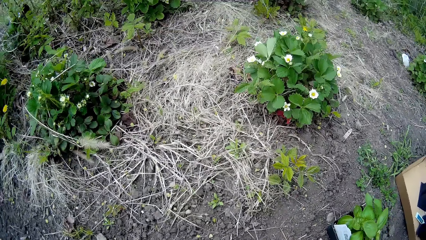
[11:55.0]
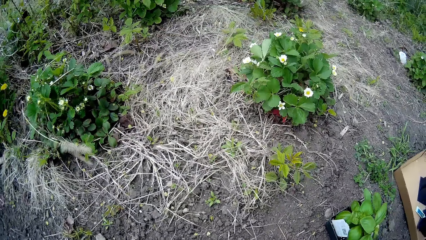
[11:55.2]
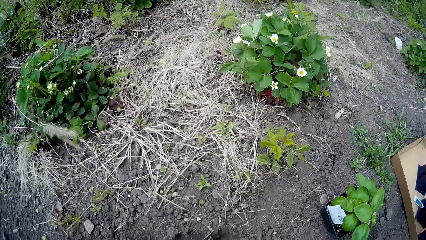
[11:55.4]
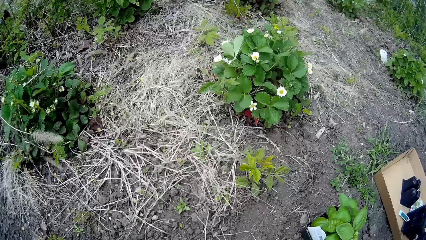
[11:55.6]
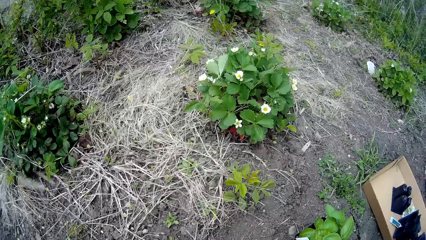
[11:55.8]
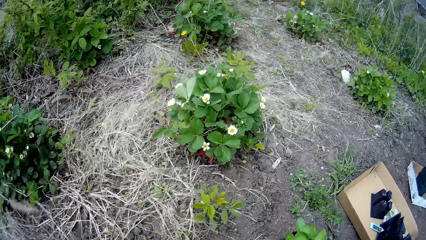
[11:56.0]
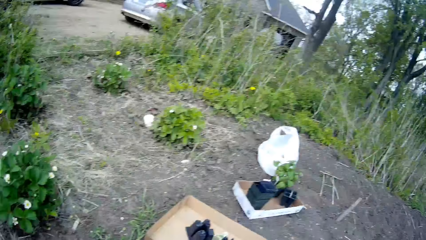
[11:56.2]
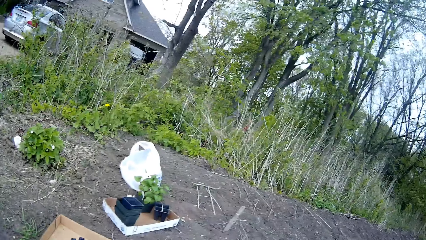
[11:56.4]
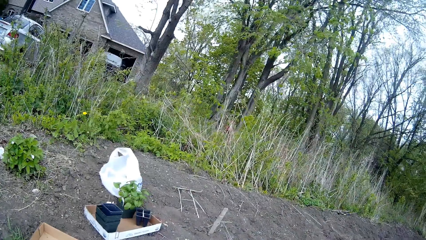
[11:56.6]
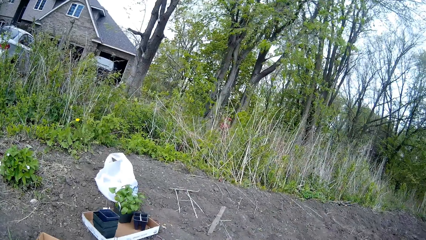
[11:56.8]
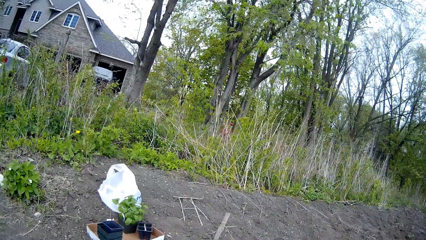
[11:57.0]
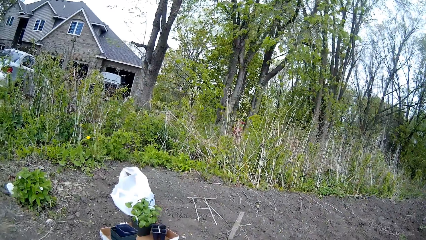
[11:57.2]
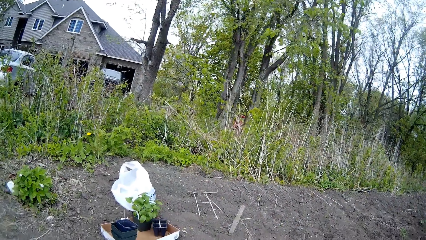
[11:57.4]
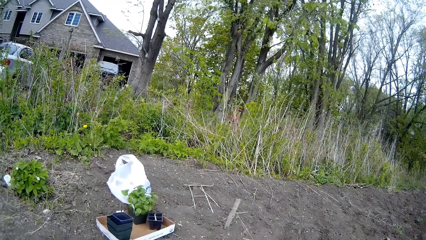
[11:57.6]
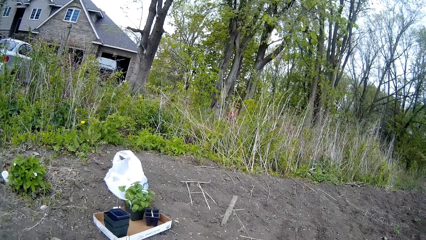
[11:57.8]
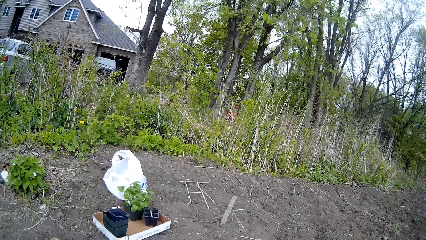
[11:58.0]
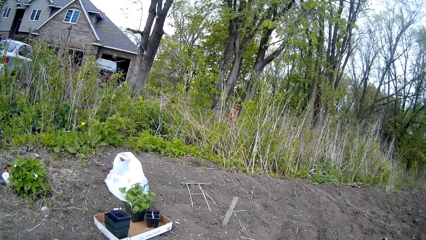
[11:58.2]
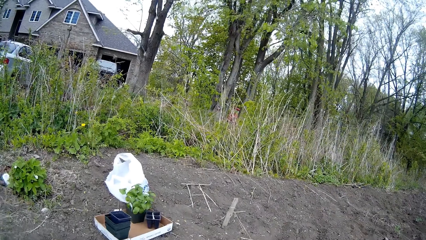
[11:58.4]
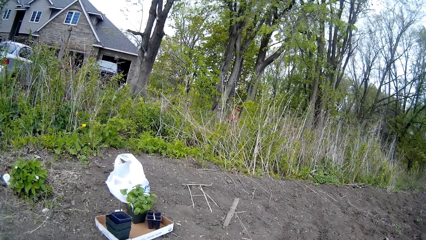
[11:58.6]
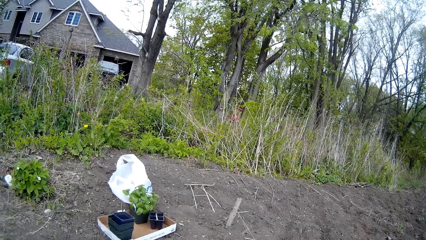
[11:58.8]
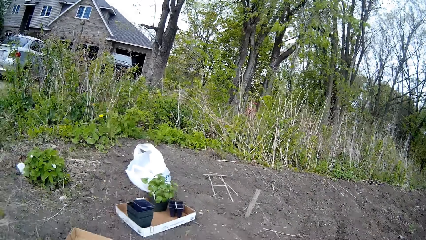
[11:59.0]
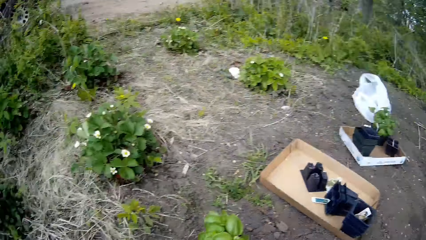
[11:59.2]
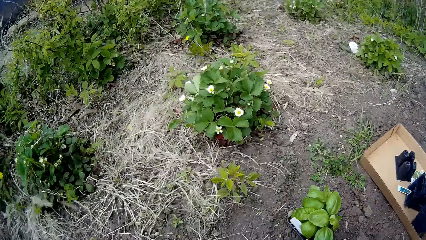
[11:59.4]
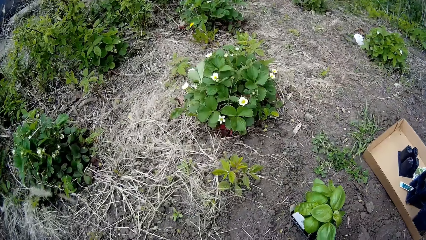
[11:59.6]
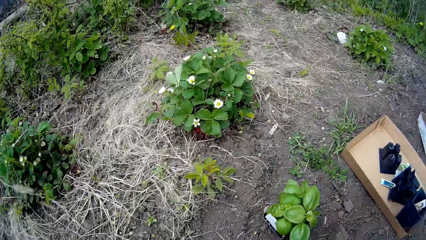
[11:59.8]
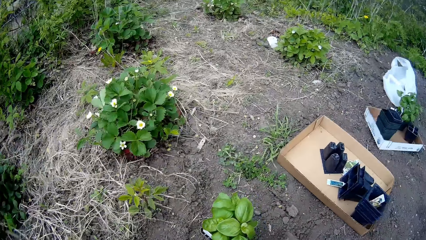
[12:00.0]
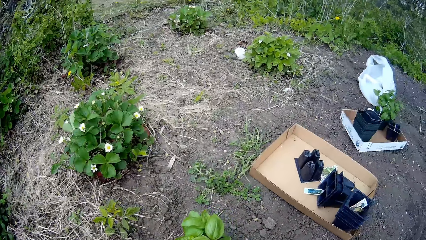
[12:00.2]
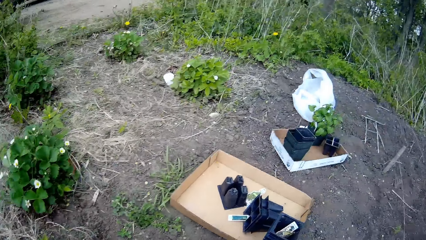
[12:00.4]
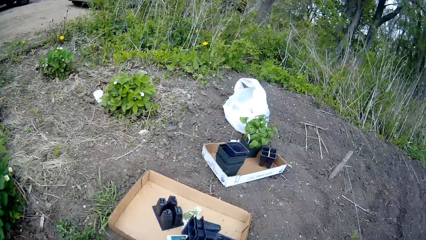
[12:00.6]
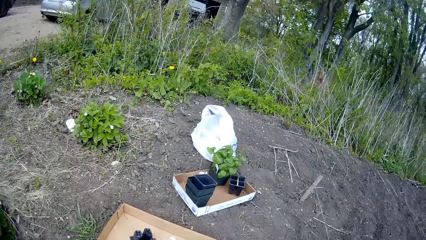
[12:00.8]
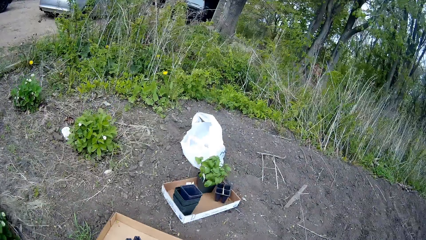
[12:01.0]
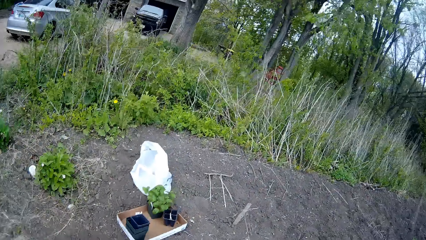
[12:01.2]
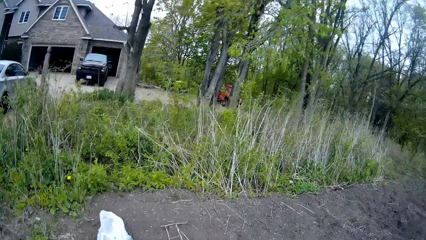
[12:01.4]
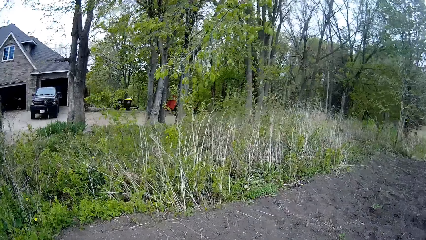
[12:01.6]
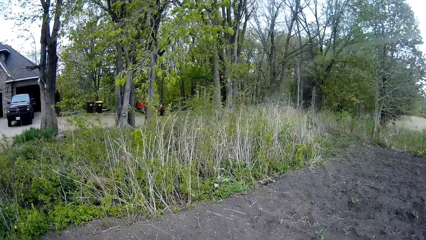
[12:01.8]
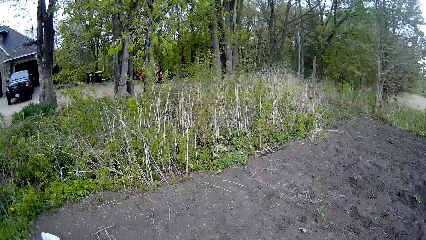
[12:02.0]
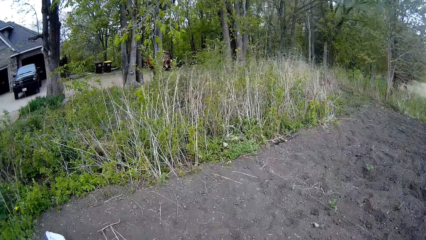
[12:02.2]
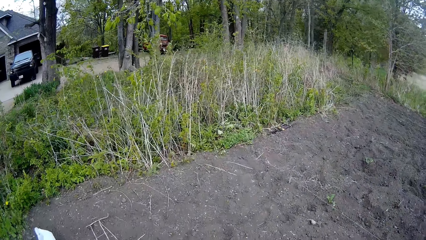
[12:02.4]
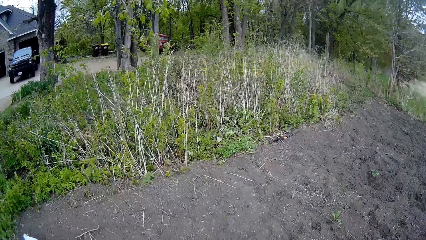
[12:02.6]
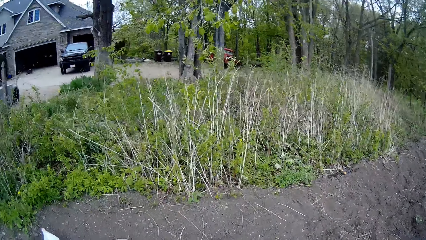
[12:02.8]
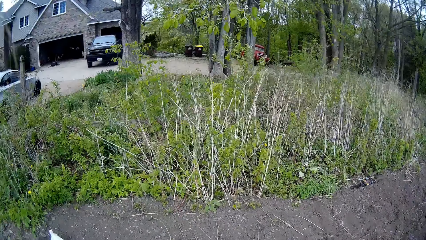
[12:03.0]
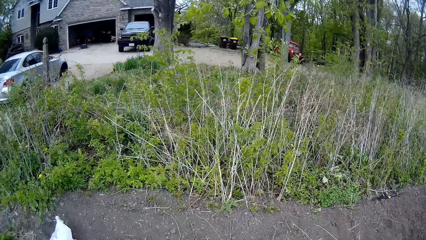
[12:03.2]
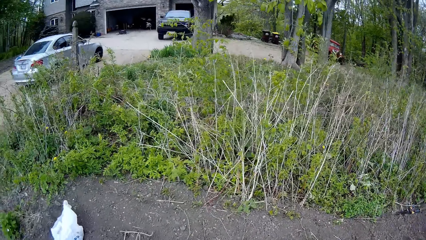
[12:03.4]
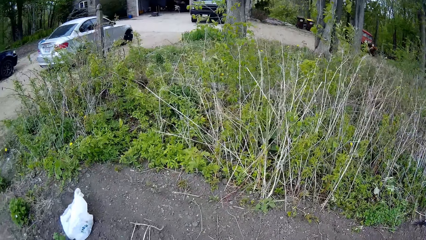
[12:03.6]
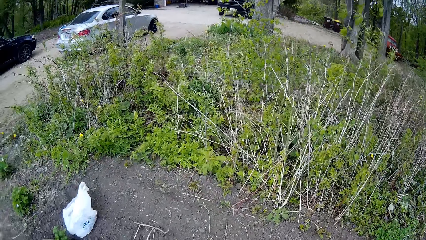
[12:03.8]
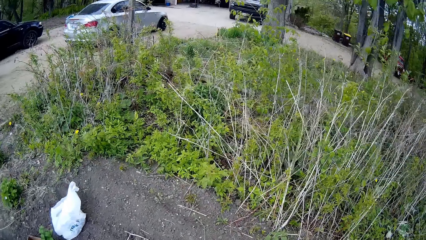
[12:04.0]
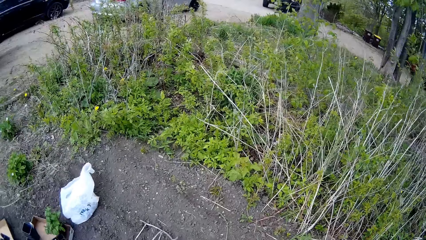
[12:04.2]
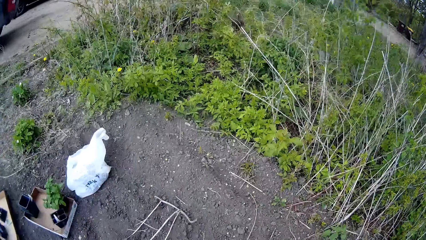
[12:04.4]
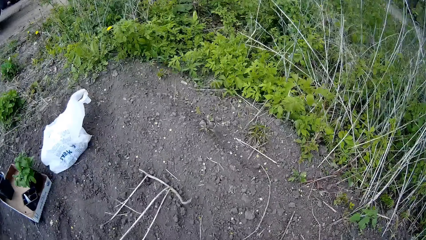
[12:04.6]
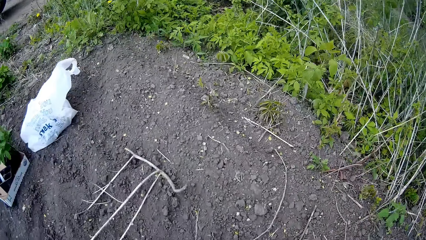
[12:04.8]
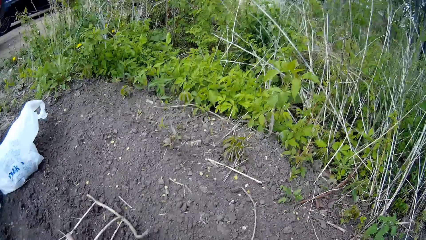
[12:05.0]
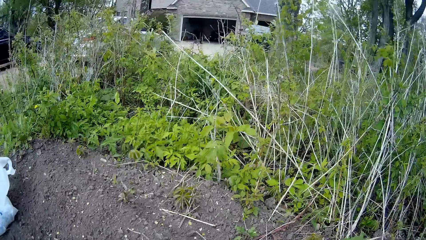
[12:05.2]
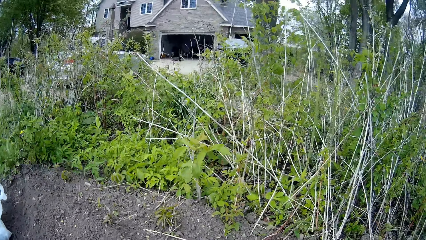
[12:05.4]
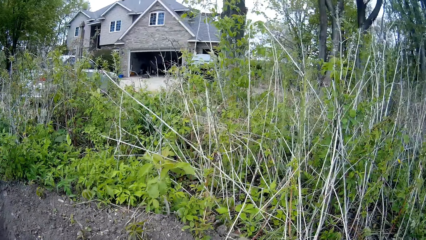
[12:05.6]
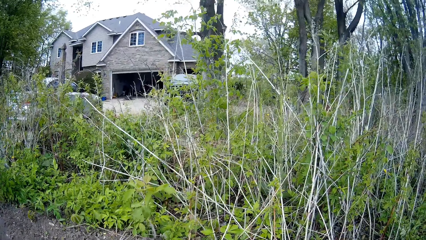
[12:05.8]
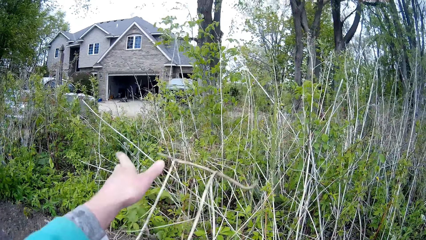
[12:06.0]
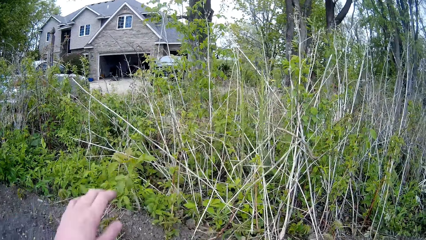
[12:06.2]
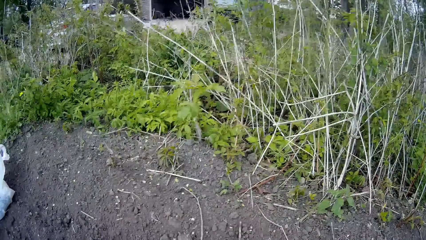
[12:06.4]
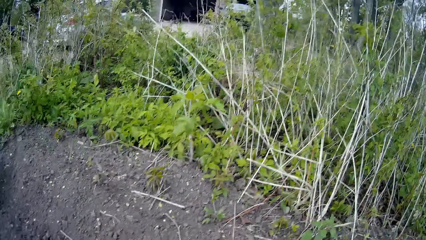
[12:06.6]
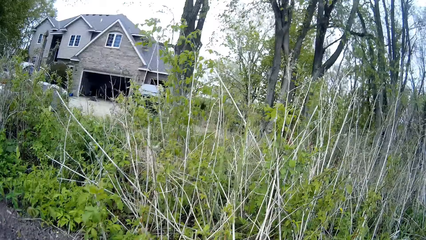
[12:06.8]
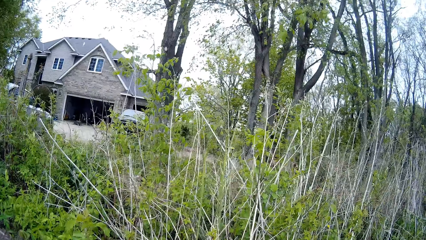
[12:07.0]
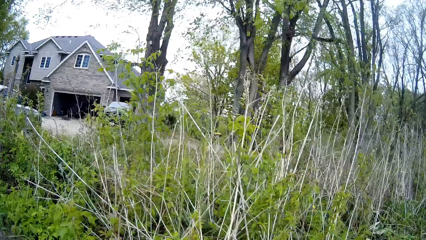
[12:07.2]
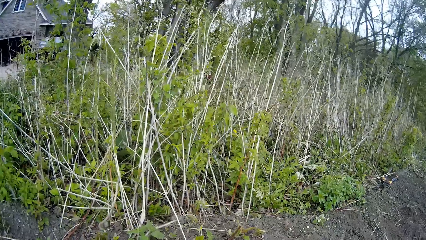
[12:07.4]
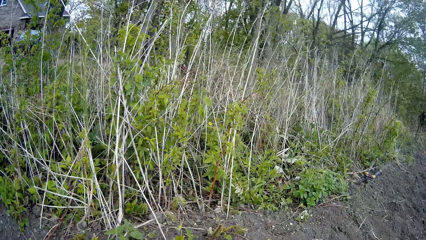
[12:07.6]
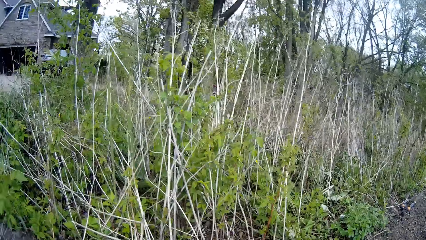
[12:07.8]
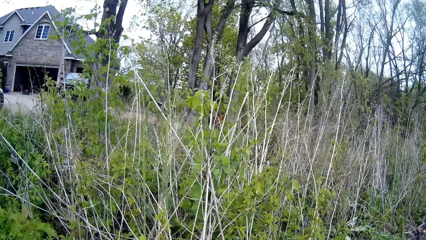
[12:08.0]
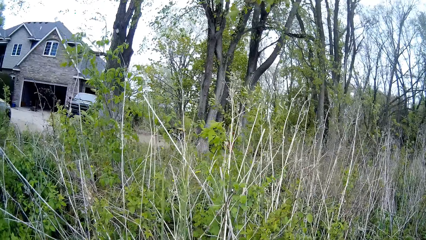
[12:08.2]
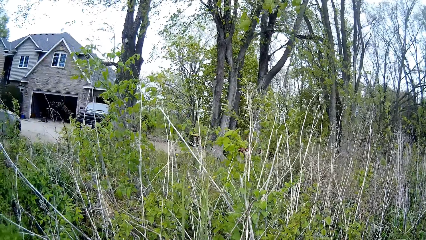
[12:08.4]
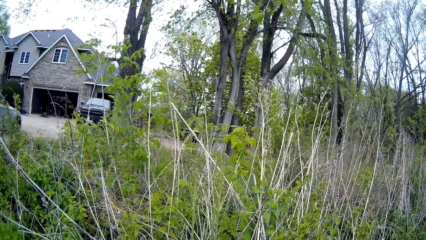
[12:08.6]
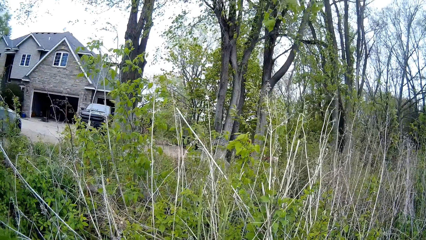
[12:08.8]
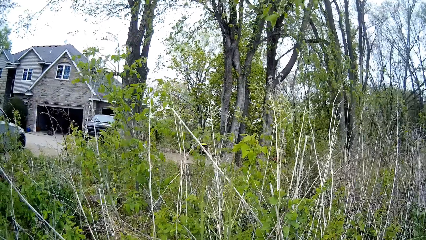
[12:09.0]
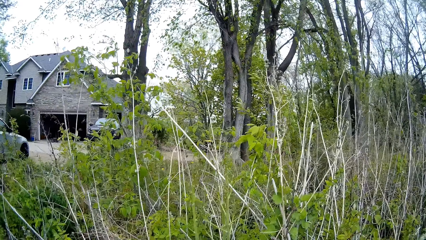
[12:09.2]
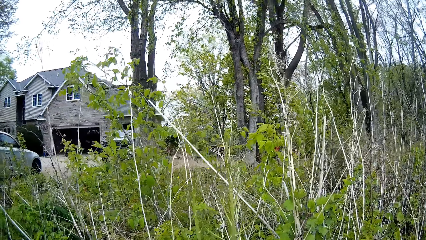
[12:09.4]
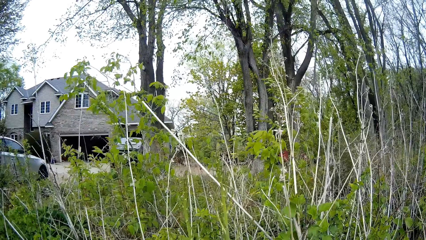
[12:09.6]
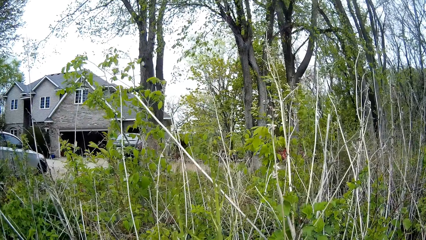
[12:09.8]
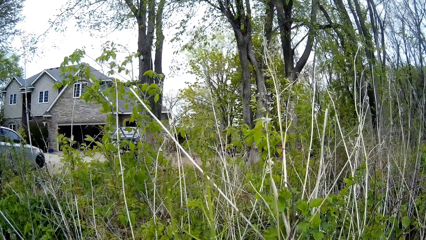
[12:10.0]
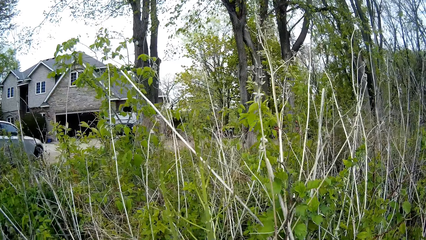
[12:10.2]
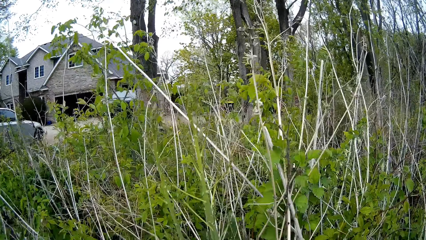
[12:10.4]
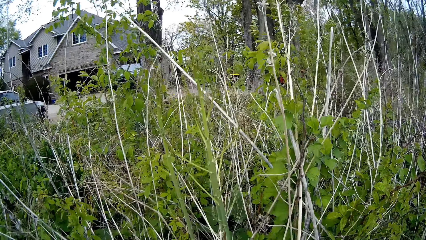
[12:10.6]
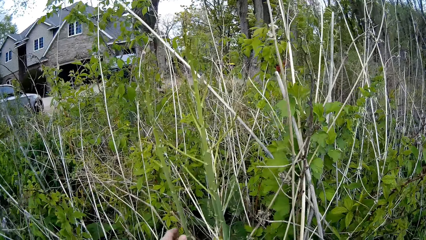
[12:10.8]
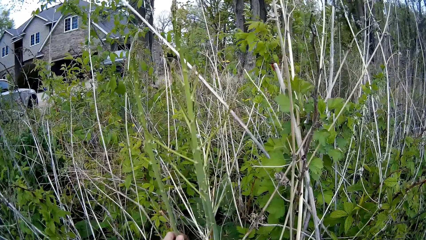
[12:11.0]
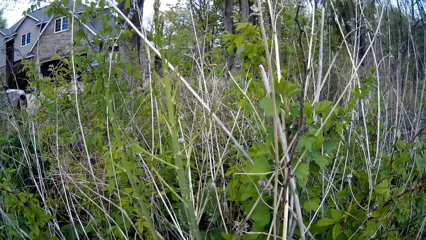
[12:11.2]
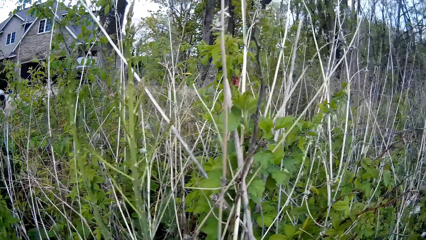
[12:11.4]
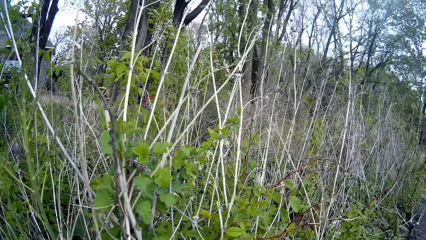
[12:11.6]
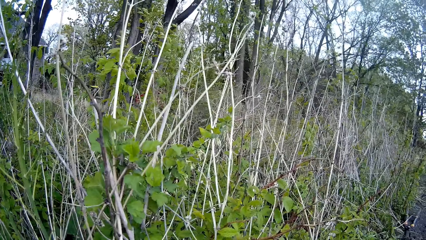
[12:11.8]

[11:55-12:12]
The camera wearer looks around. She looks around again. She throws a twig with her left hand.
